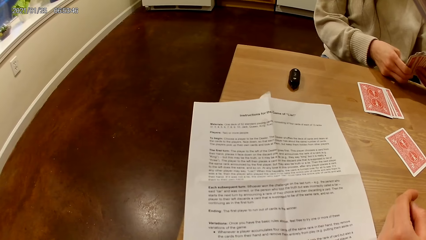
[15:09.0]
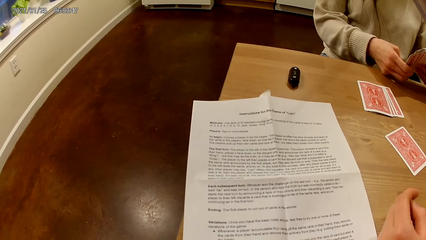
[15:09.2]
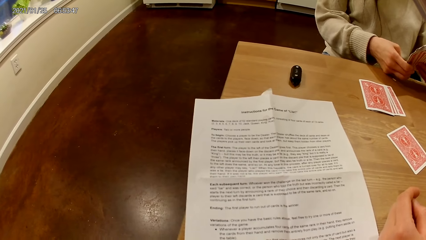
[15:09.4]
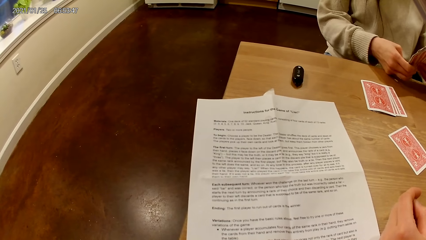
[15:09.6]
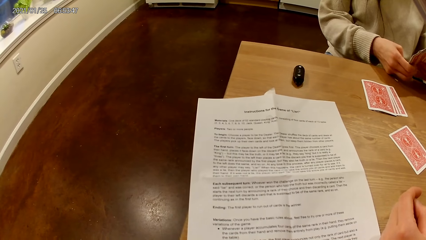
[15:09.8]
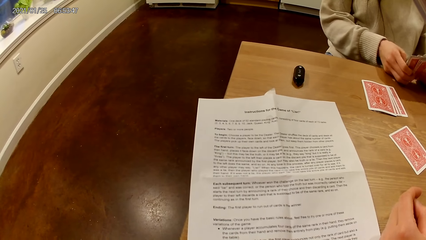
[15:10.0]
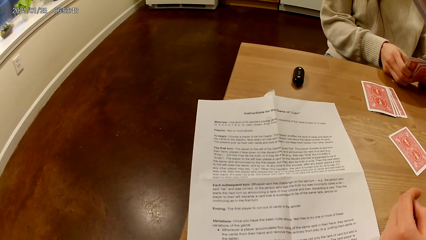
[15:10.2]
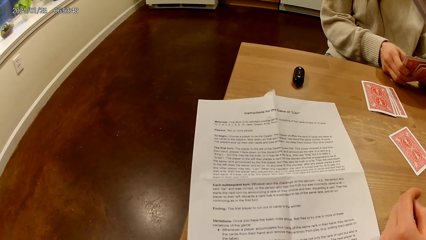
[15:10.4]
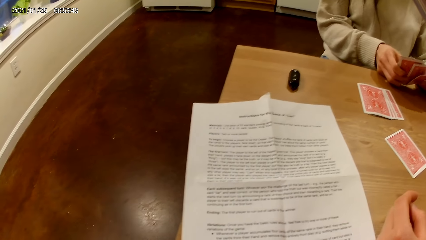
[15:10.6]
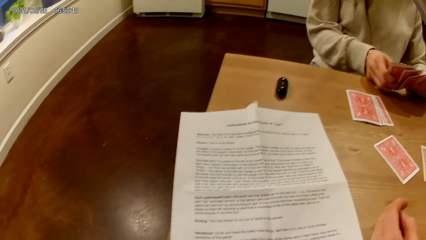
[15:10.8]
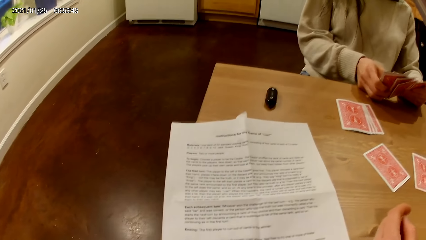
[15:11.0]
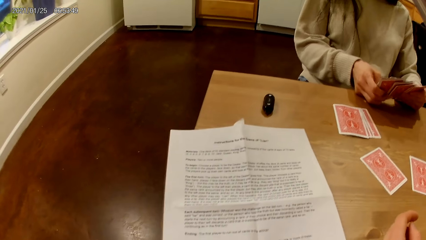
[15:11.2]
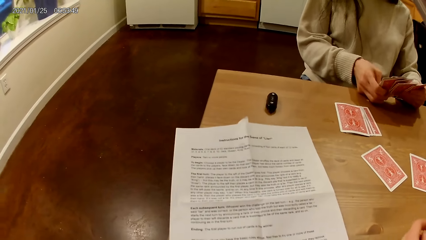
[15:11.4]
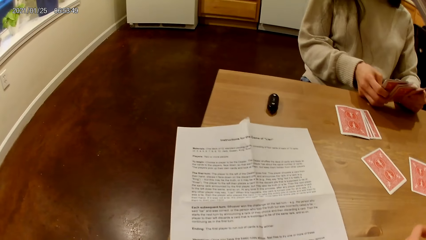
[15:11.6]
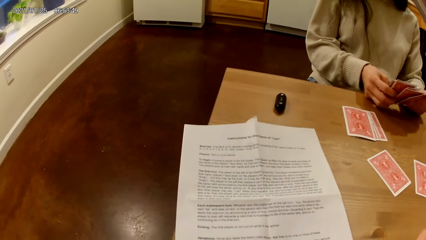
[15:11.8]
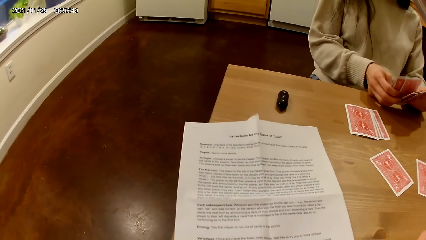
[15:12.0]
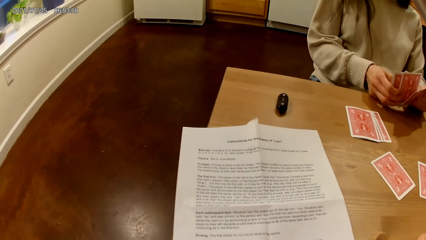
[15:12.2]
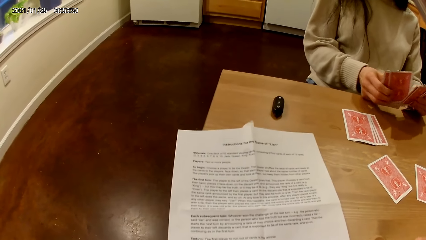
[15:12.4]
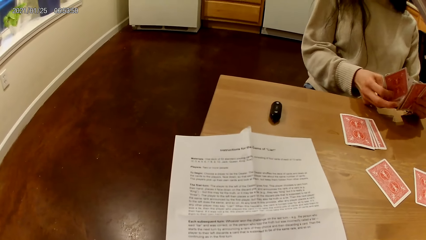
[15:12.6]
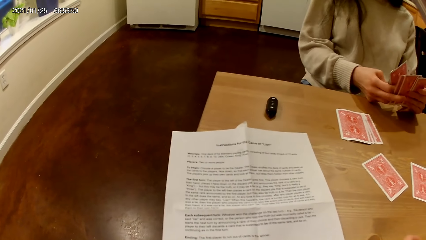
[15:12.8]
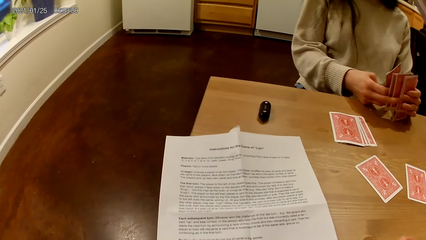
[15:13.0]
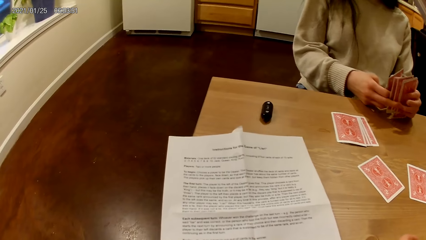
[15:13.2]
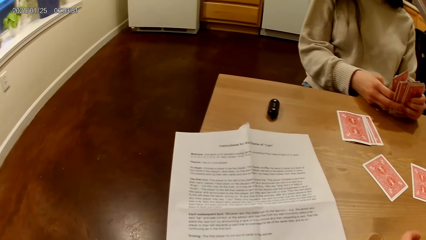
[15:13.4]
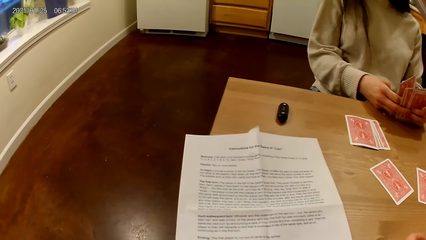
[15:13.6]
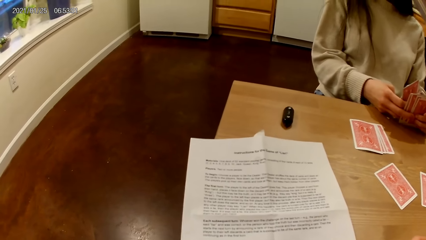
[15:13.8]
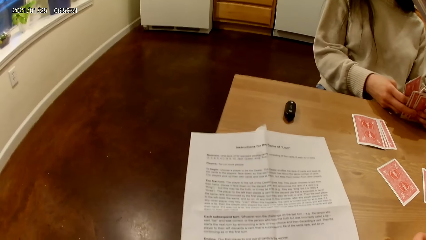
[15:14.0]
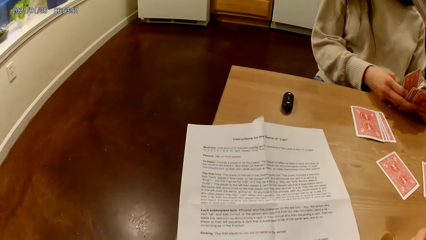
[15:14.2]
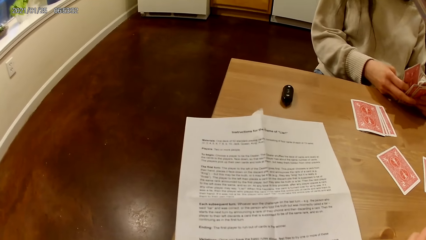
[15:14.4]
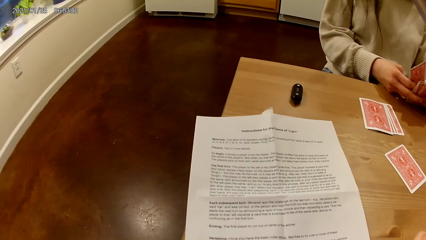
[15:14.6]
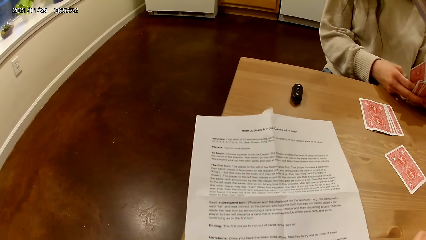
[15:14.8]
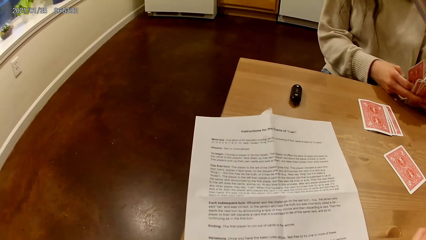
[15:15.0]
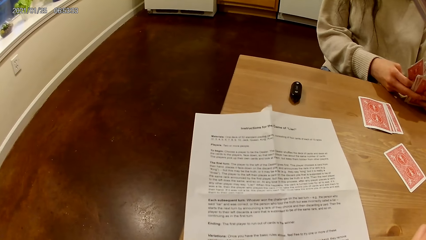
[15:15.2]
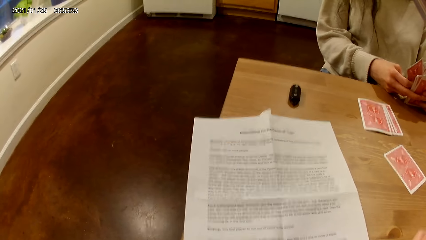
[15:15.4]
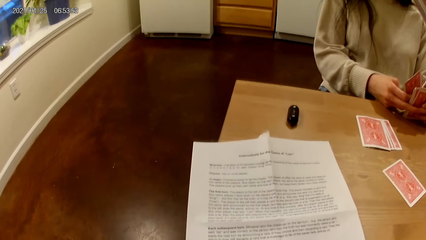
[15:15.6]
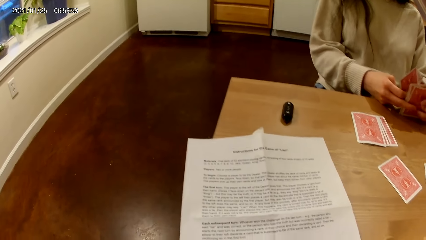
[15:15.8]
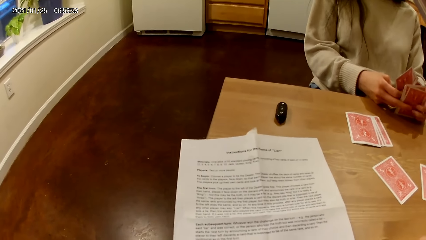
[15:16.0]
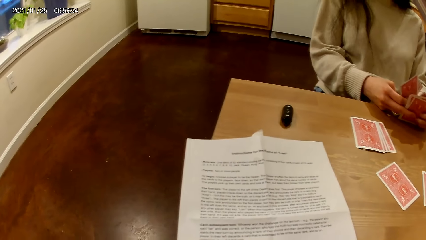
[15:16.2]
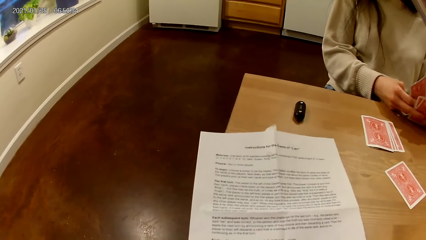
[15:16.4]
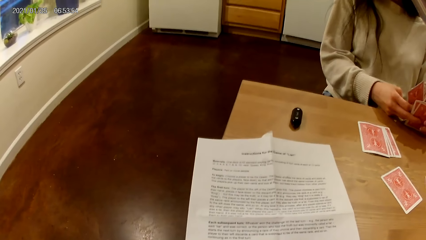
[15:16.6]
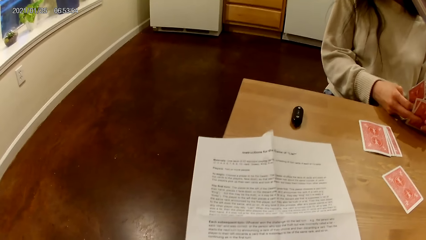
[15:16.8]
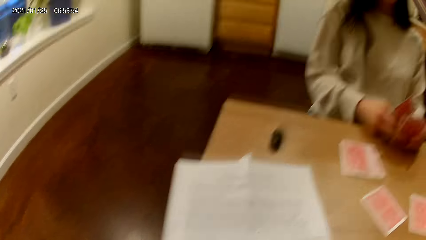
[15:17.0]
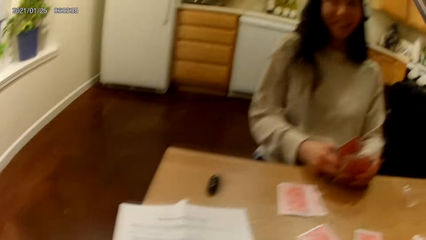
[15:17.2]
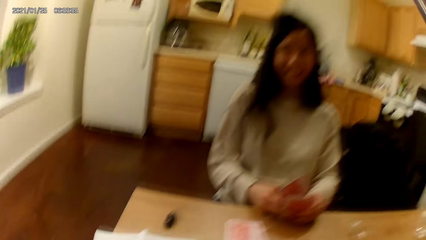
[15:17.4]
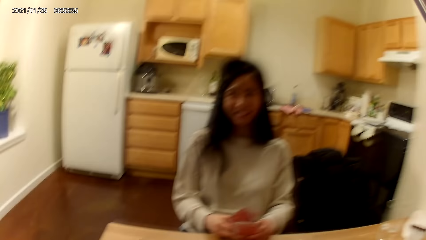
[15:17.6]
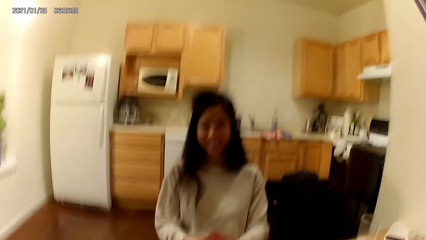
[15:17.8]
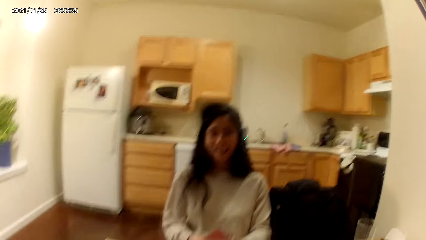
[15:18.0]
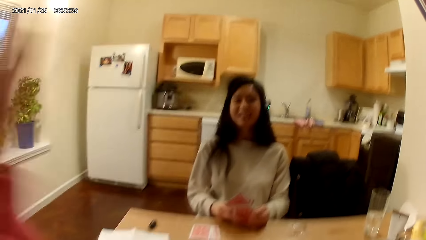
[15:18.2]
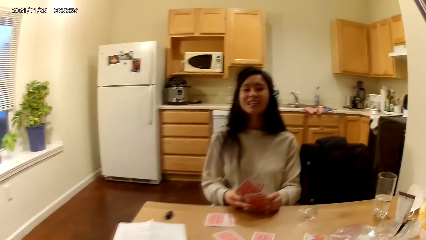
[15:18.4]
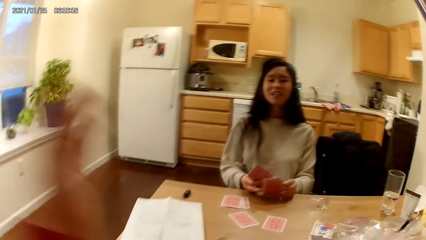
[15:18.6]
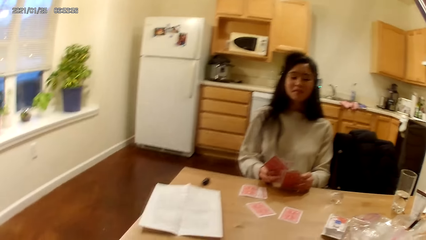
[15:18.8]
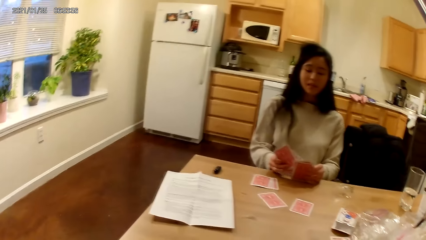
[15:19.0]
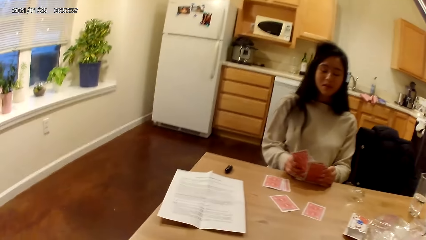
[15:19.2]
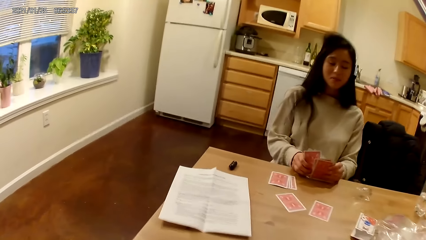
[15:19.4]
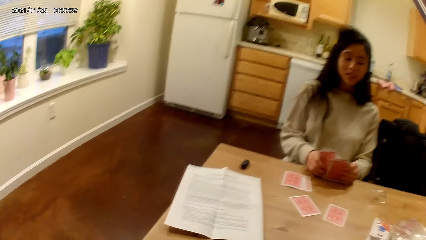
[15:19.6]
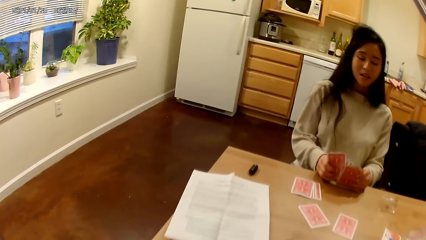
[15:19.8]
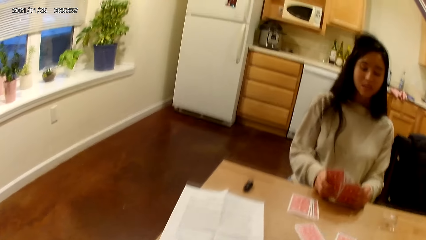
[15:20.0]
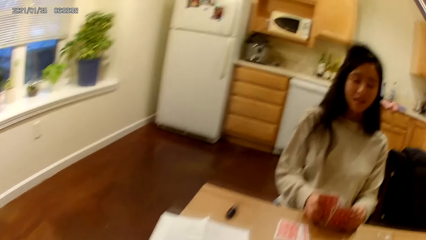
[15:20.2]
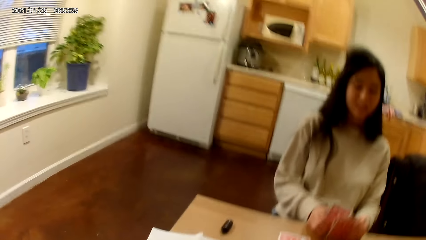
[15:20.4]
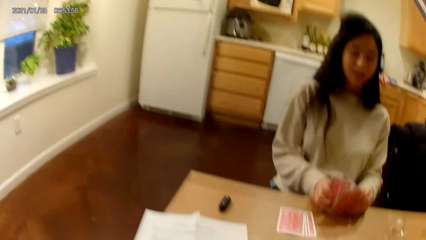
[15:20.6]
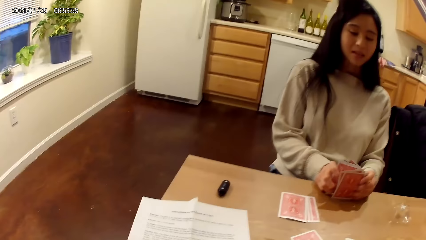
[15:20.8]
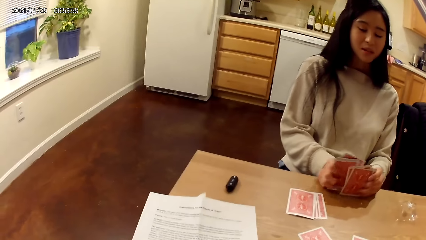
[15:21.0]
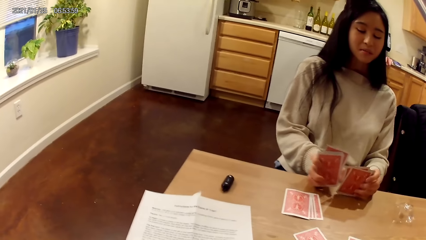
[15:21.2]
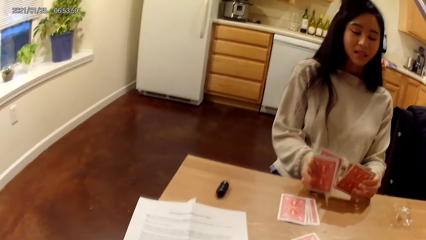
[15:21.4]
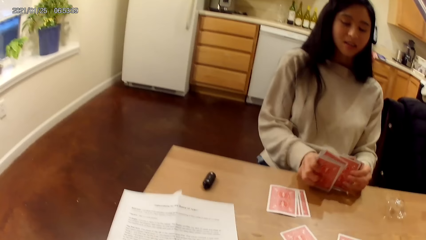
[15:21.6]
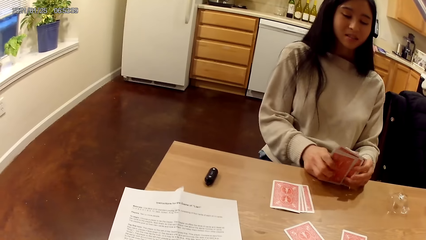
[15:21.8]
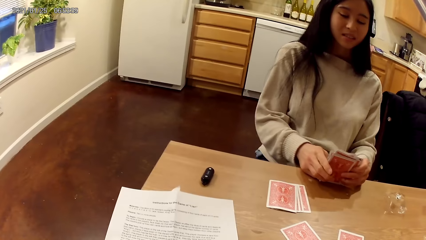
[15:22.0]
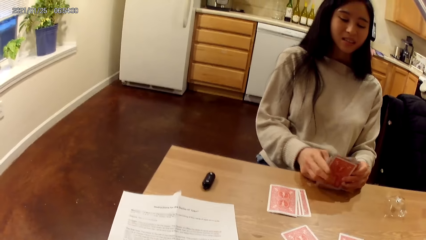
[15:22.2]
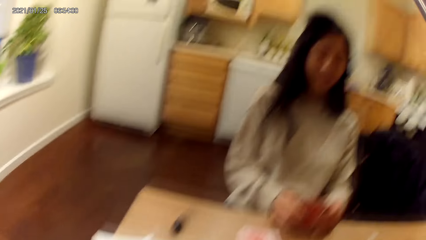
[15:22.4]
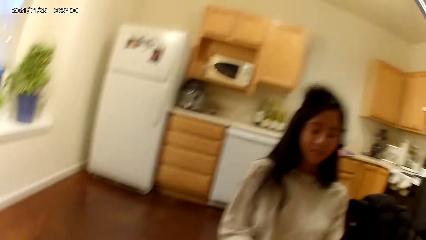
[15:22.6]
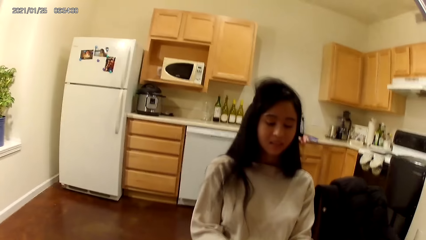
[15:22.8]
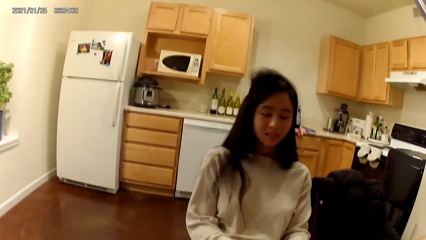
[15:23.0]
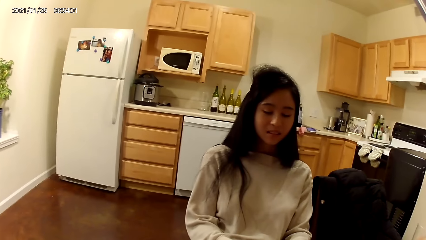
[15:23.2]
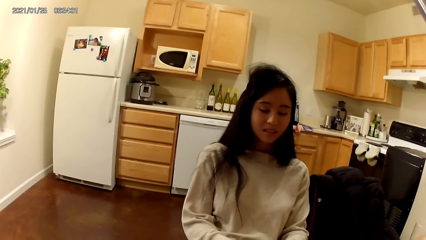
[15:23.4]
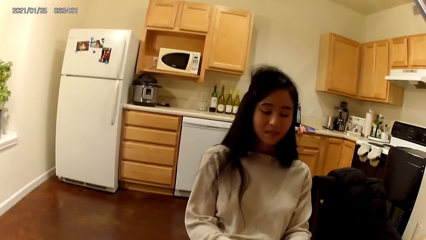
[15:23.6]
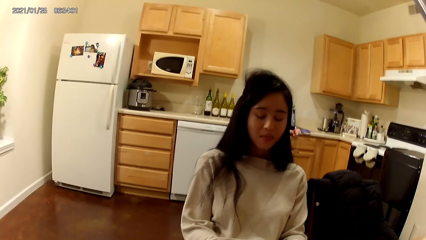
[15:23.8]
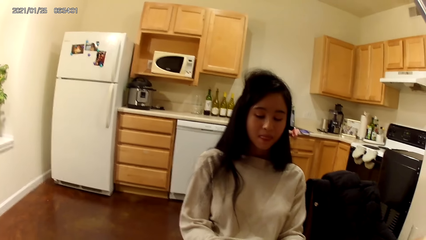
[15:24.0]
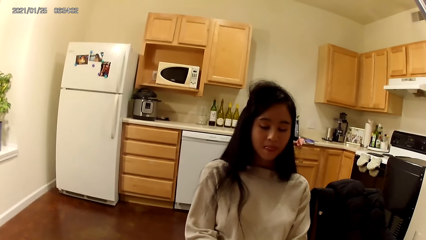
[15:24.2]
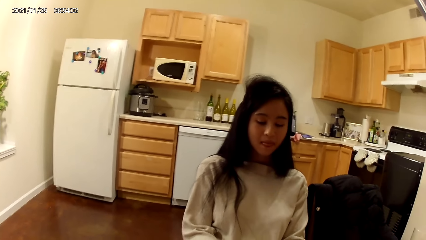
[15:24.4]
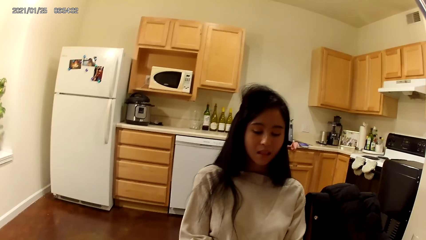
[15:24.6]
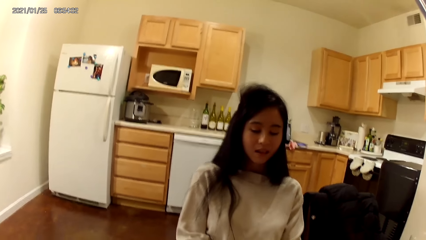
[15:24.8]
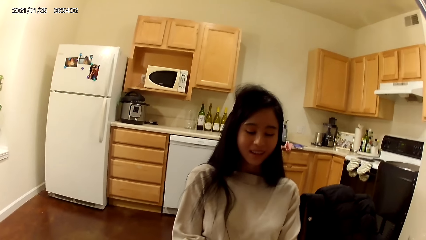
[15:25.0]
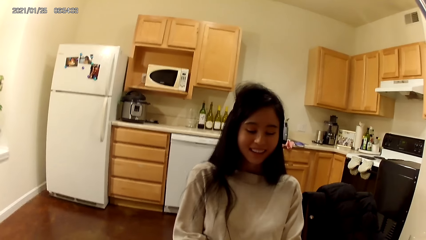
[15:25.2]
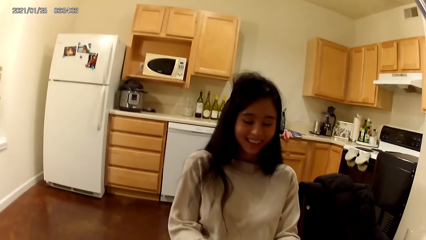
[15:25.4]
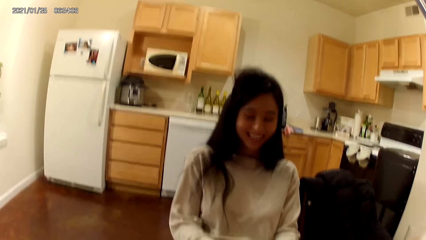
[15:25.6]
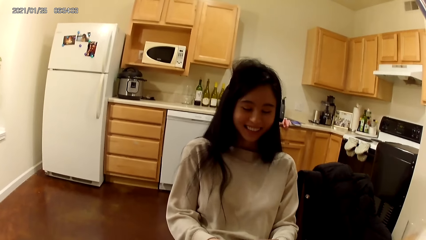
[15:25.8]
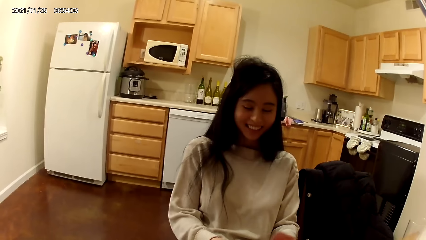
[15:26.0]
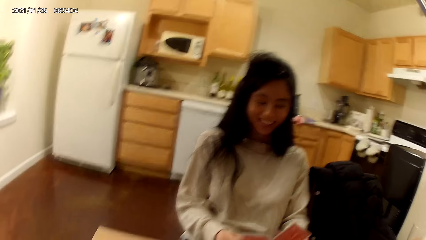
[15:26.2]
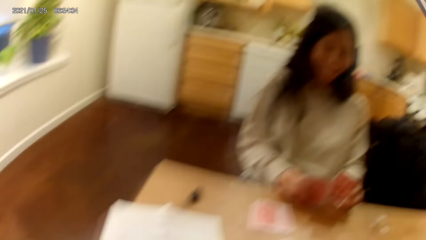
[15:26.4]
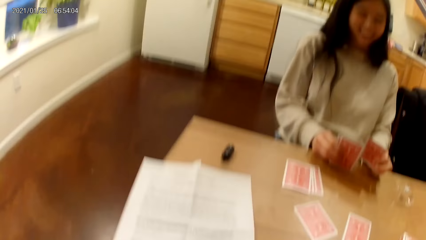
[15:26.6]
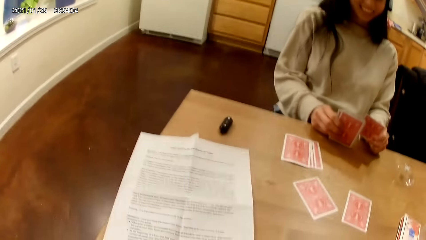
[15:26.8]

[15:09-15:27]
The woman moves playing cards with her hands. The camera wearer reads a piece of paper on a table. She raises her left hand. She lowers her left hand. She stares at the woman.
